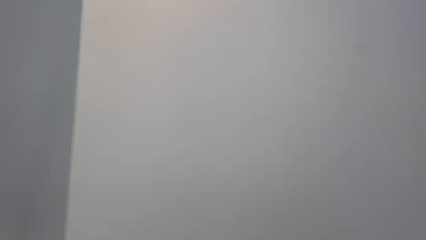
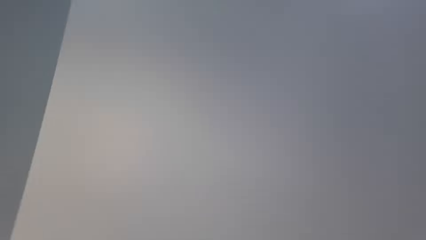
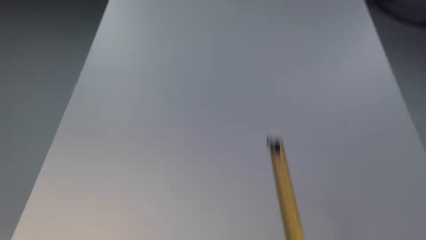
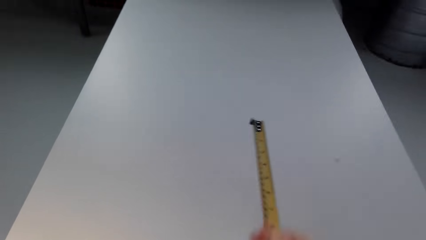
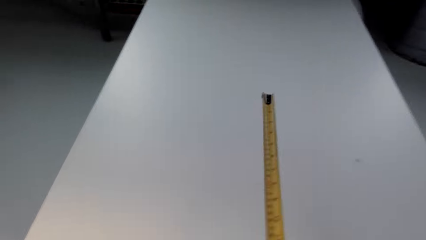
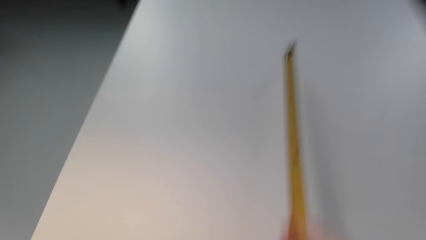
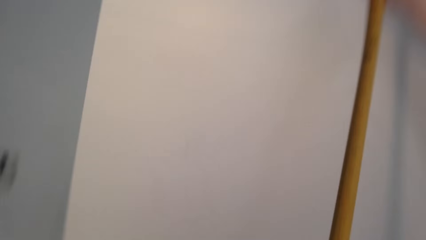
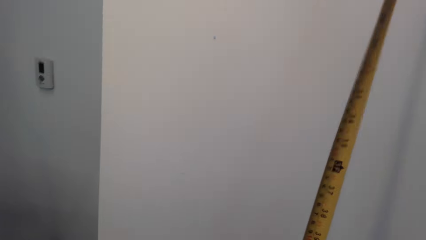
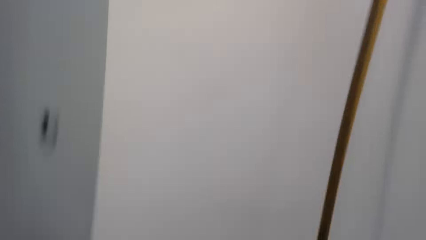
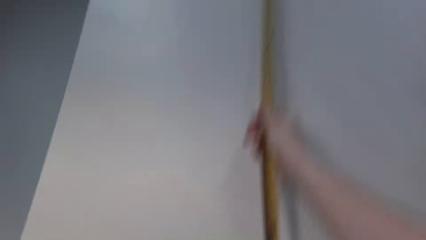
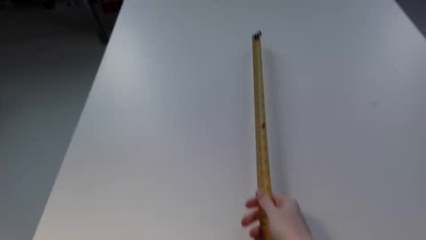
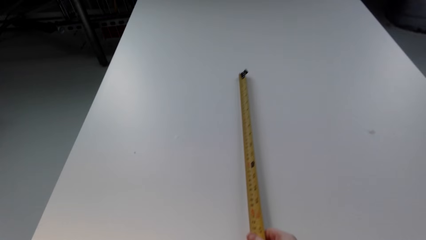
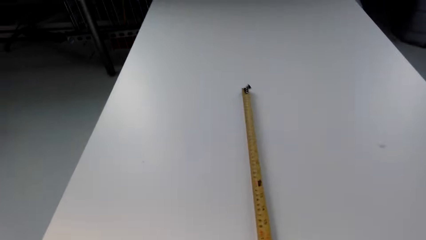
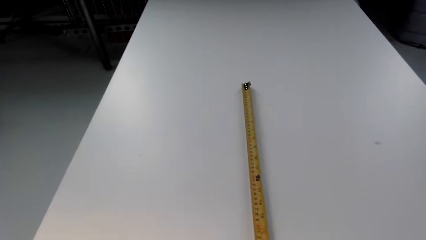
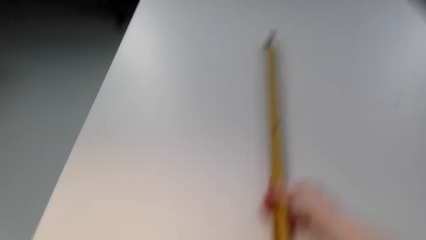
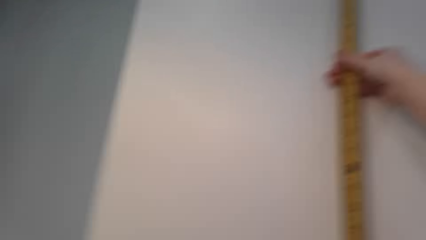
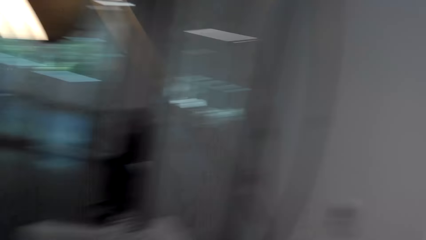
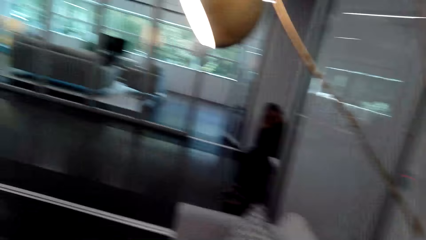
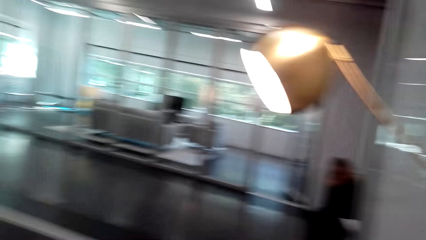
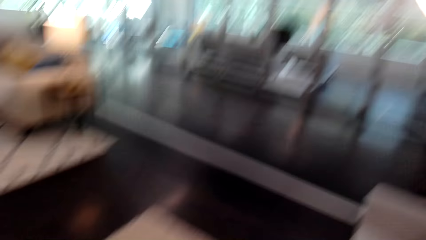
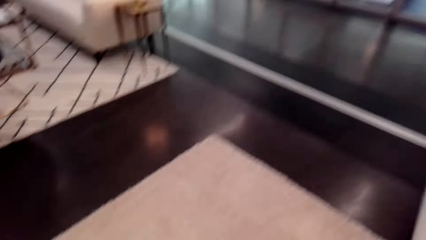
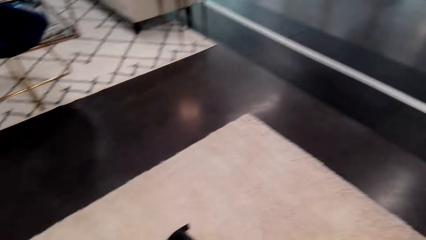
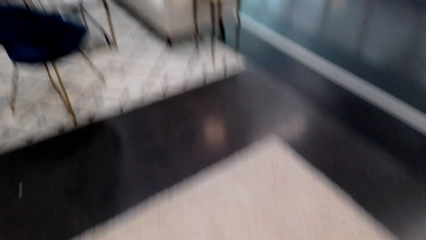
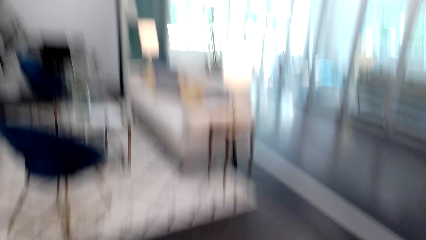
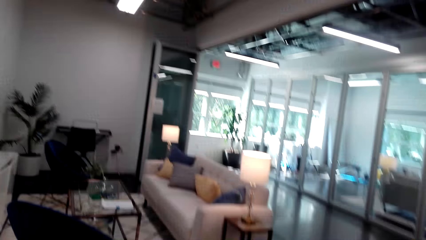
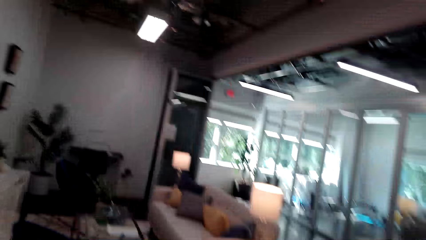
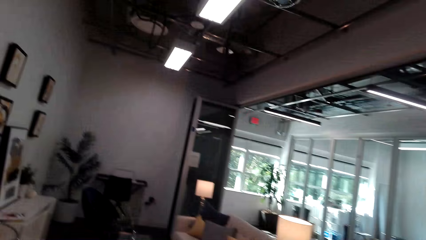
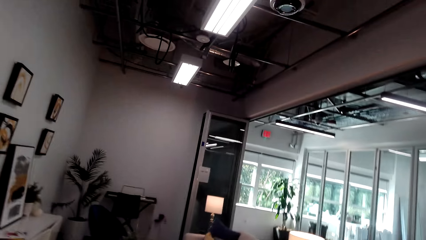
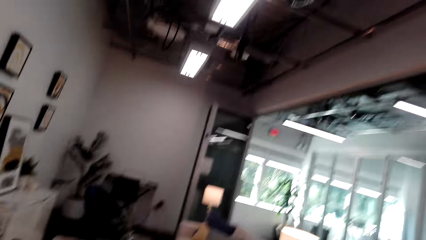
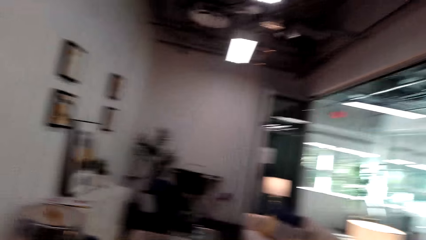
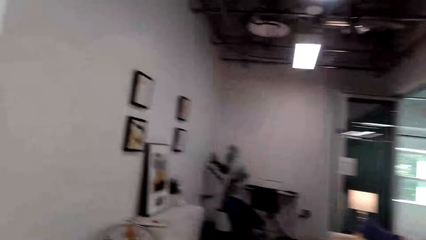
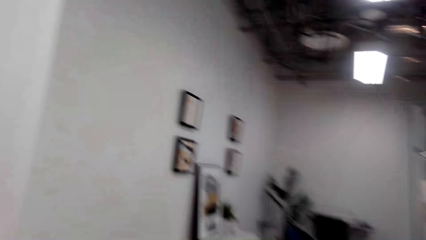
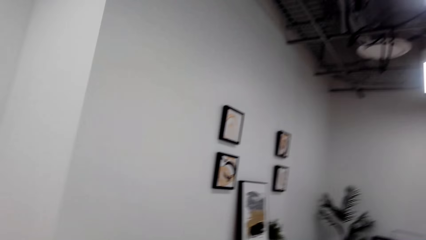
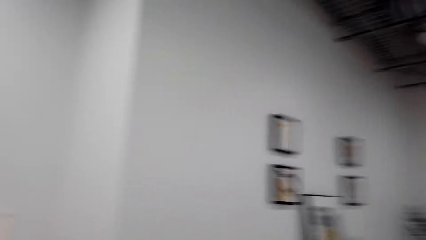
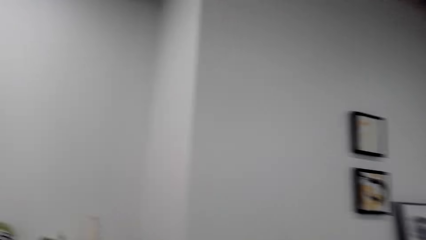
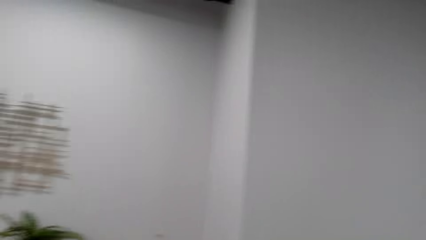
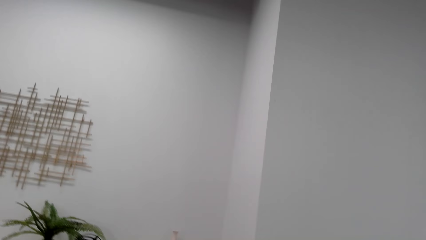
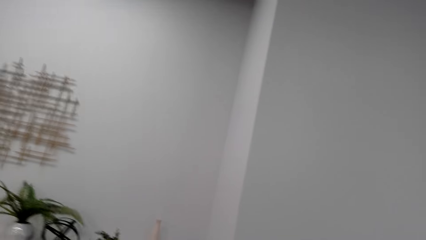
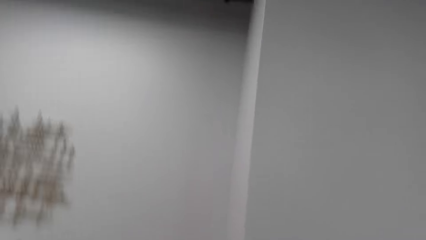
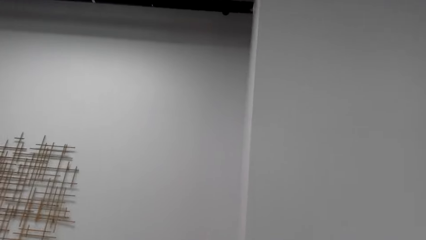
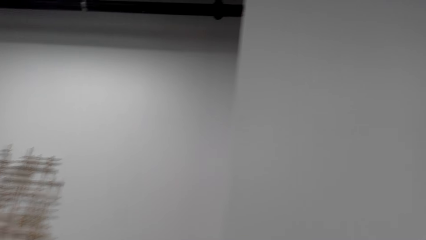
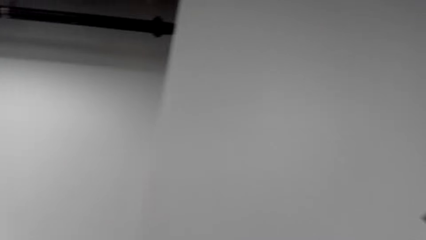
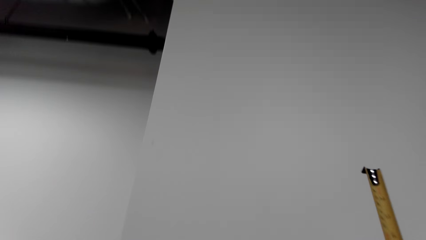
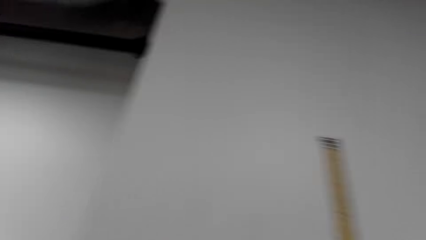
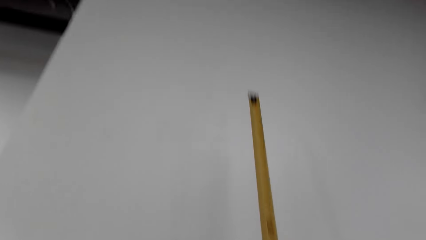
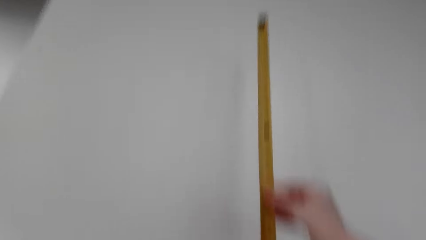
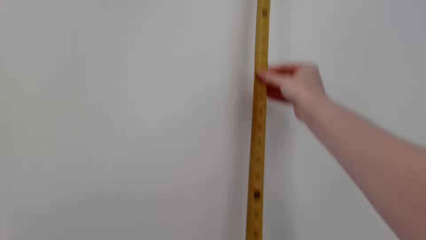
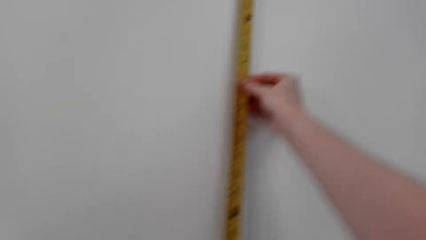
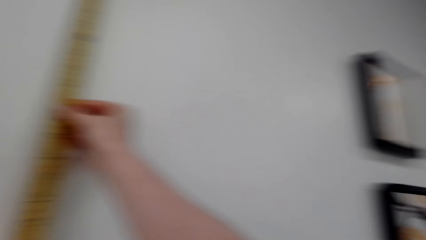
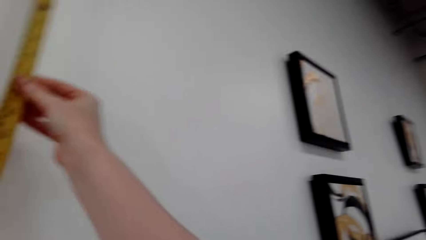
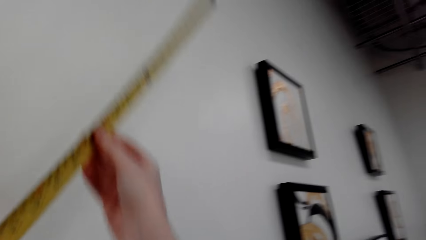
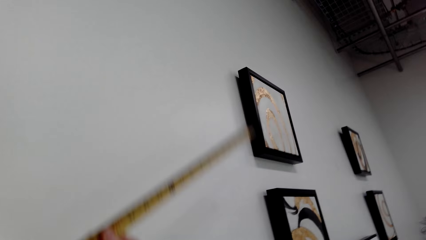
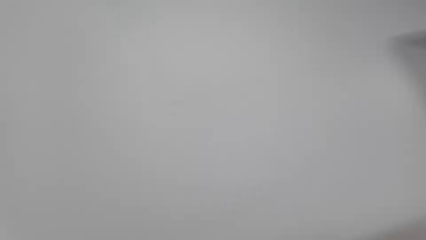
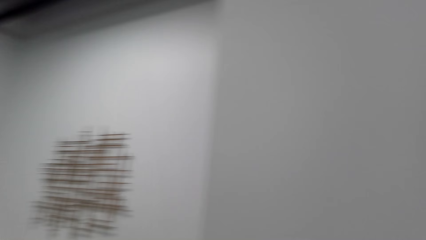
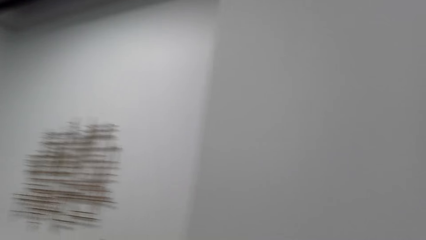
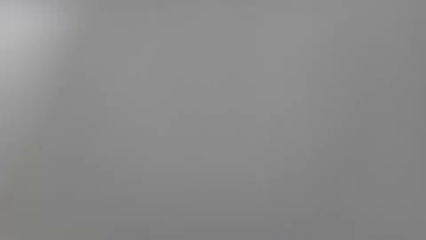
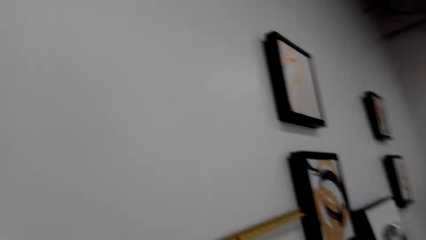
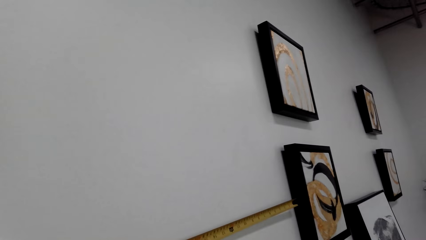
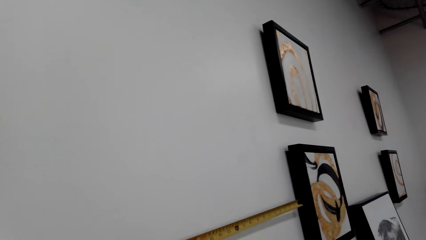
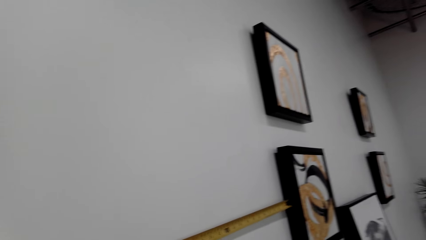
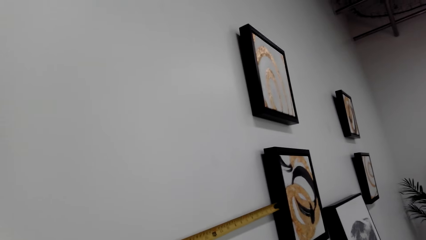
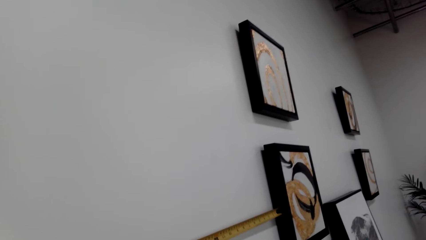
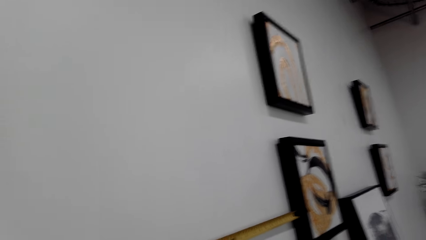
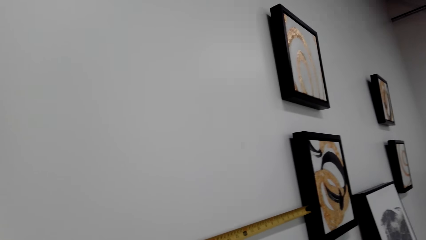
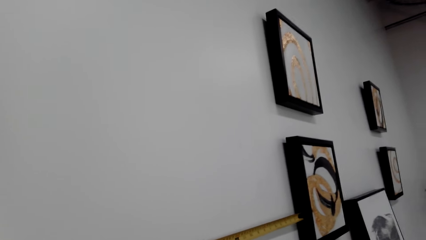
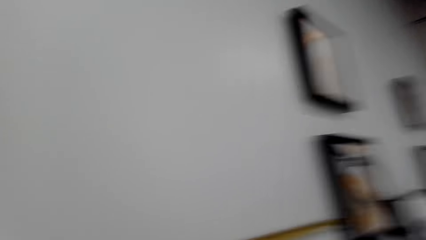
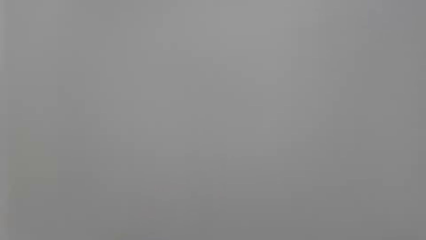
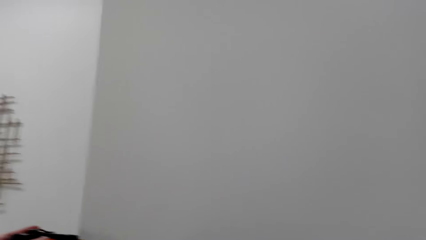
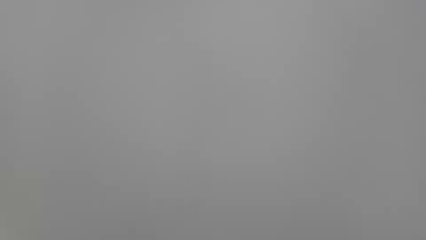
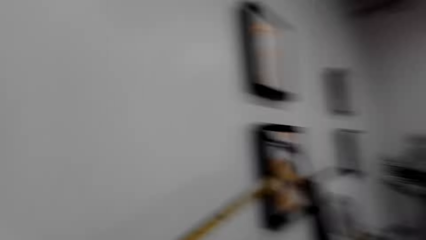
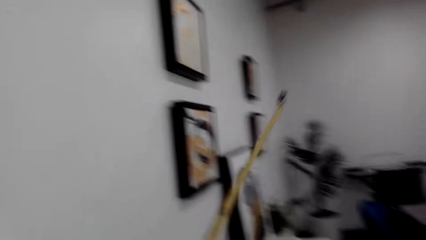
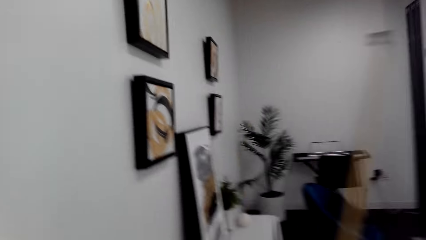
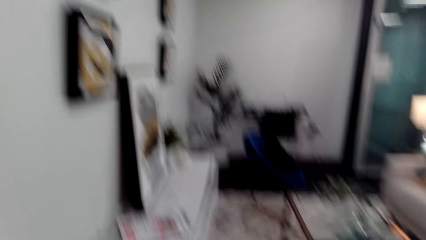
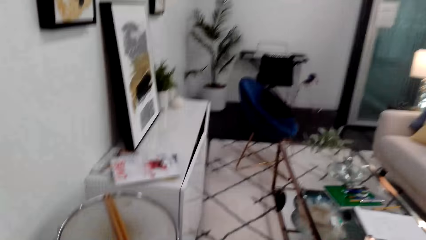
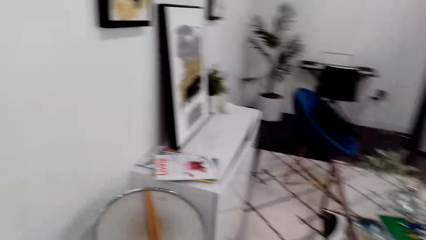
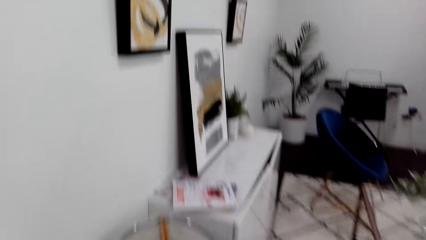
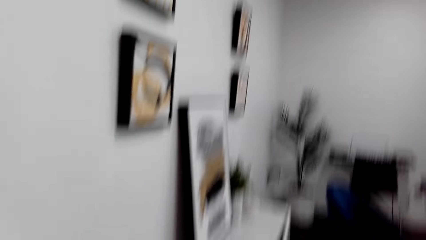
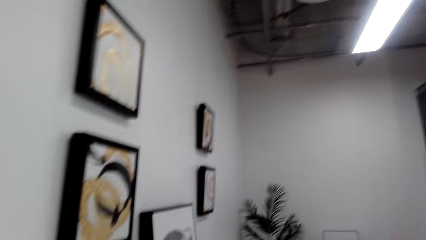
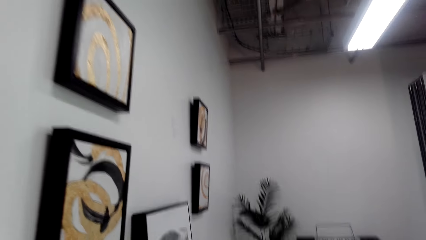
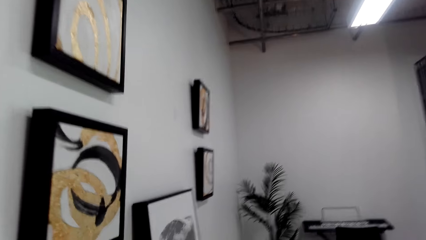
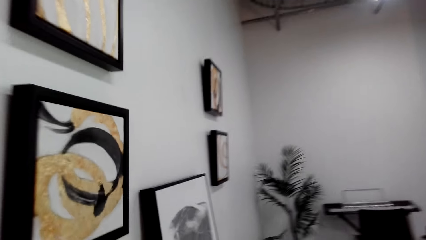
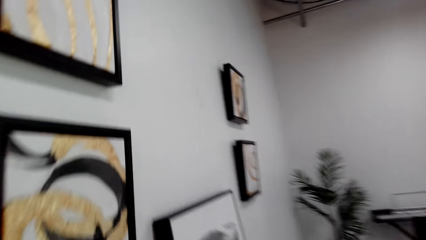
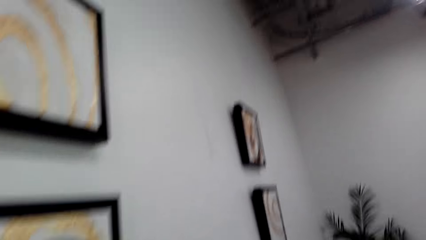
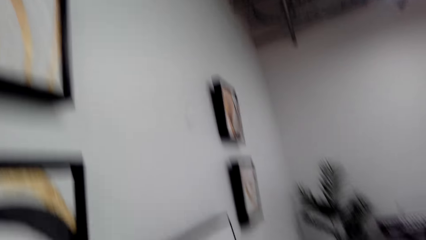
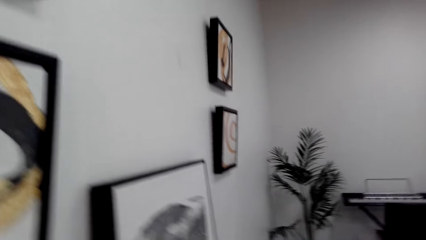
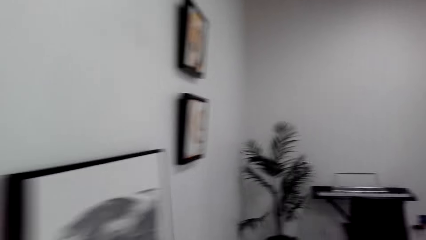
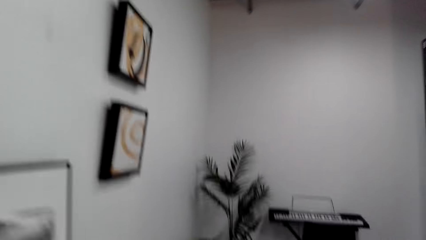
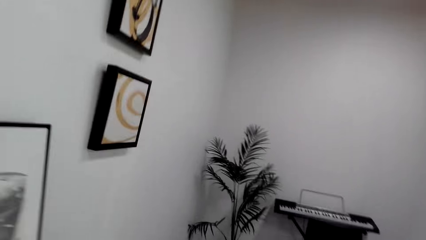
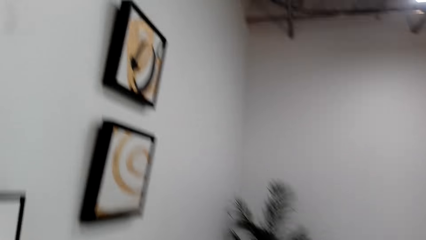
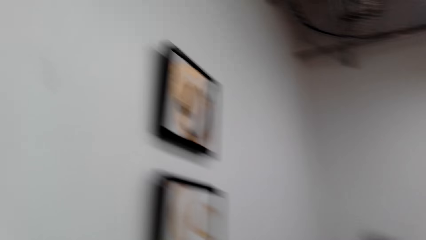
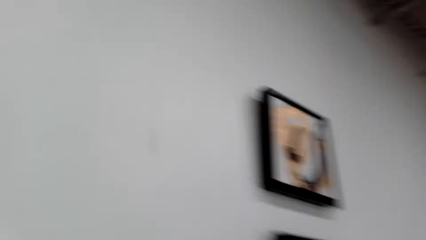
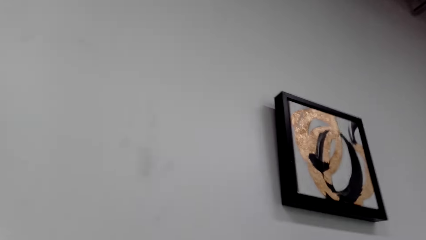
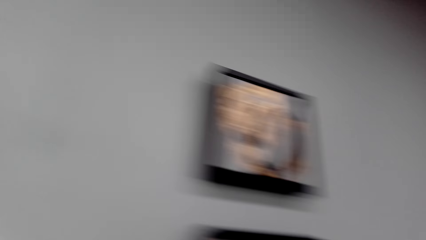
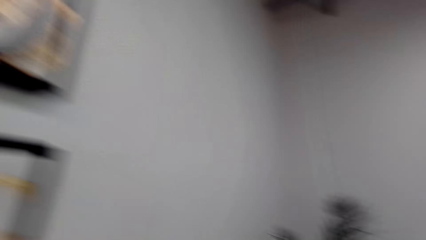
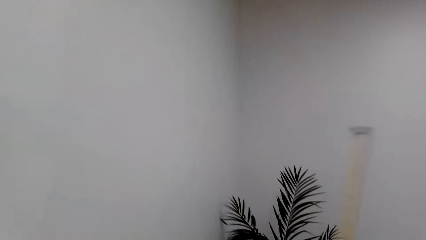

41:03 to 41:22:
The camera wearer moves around the room. They measure the wall with the tape measure. They move around the room.
